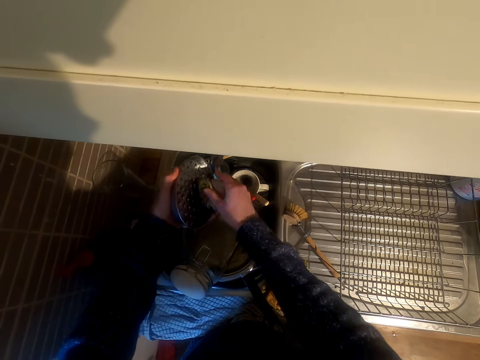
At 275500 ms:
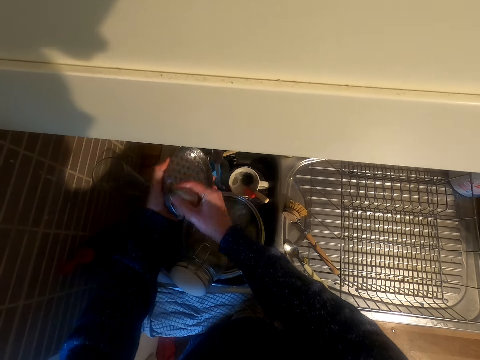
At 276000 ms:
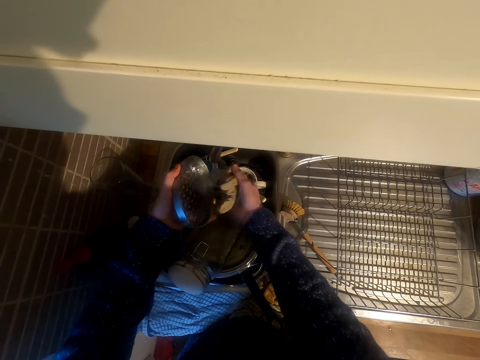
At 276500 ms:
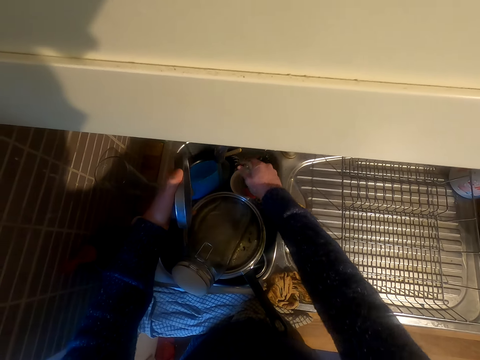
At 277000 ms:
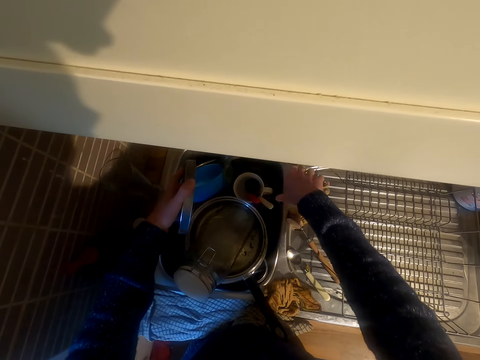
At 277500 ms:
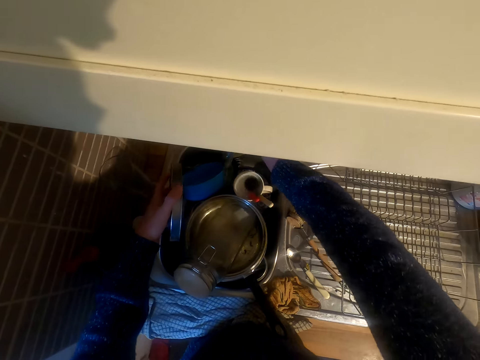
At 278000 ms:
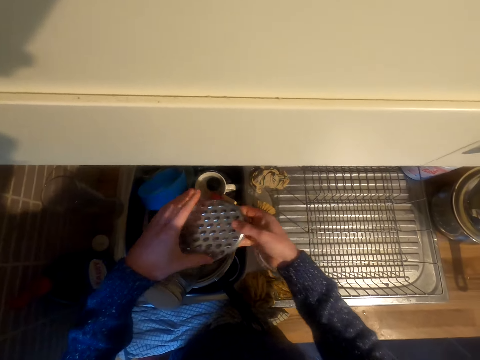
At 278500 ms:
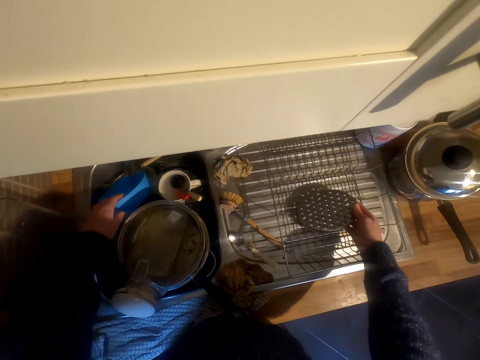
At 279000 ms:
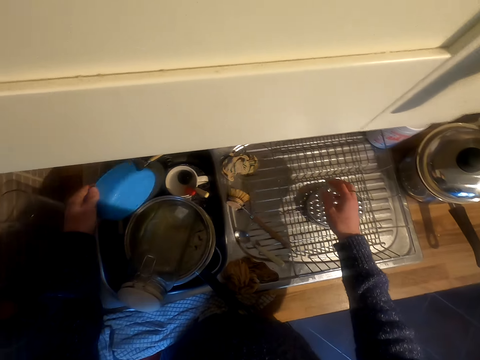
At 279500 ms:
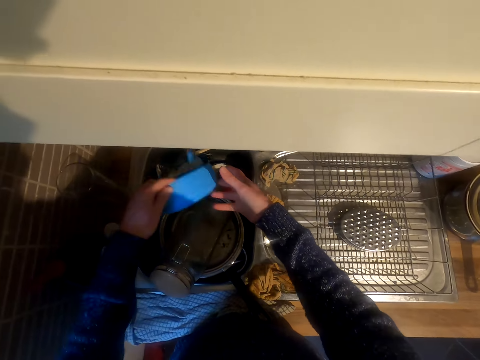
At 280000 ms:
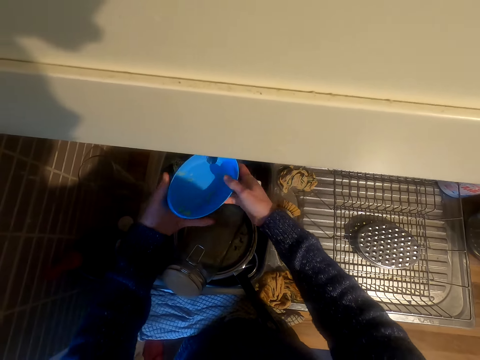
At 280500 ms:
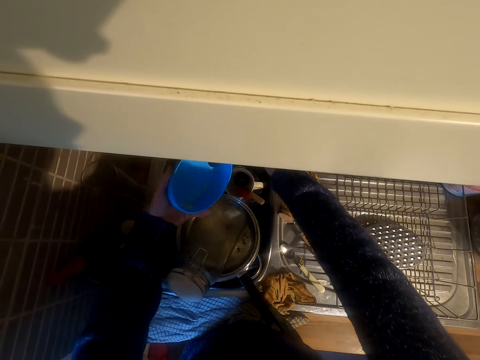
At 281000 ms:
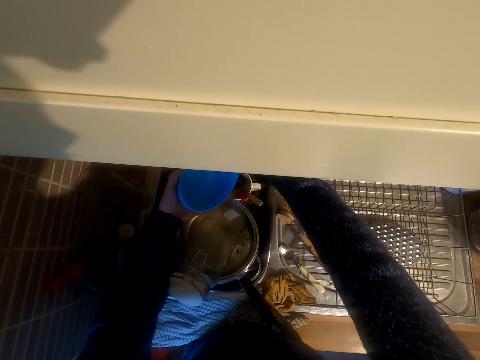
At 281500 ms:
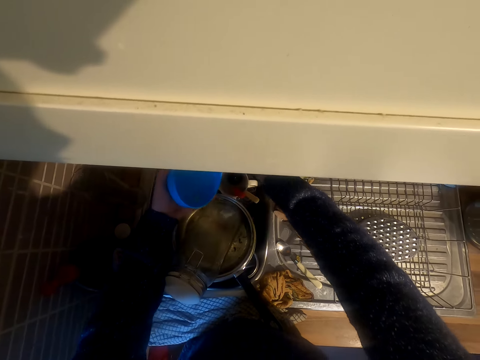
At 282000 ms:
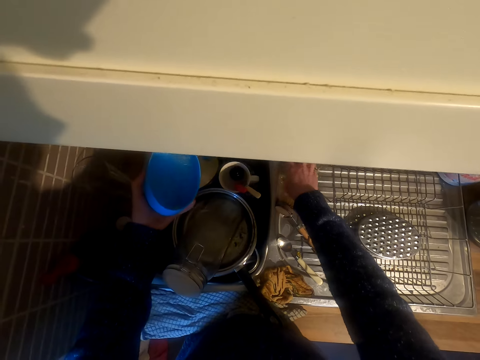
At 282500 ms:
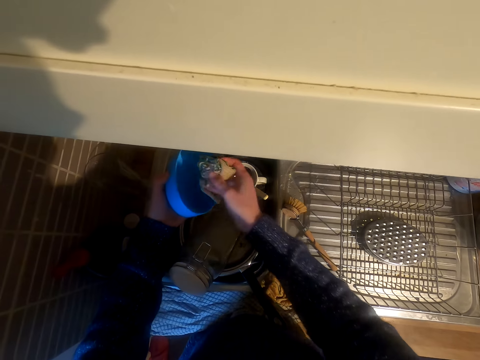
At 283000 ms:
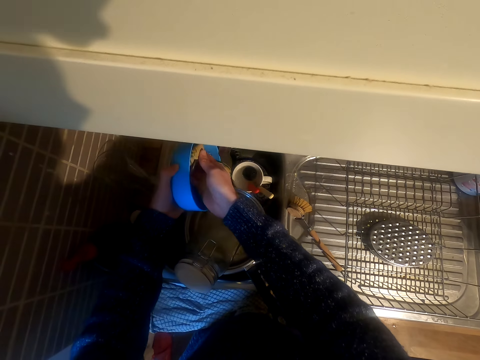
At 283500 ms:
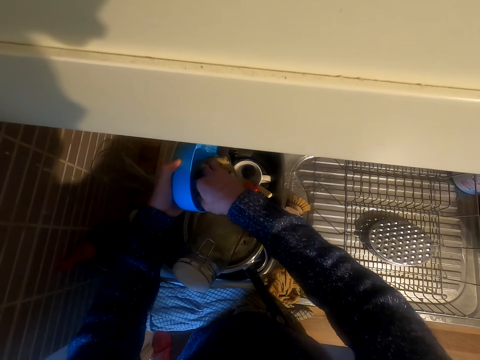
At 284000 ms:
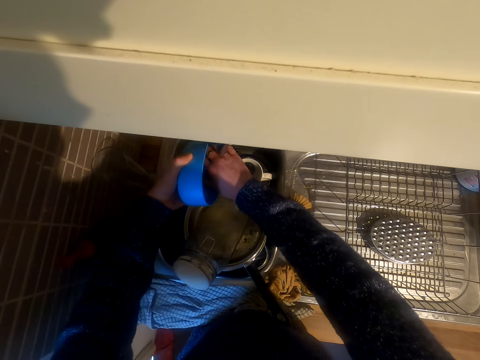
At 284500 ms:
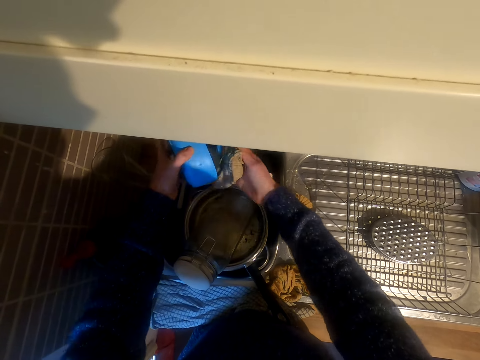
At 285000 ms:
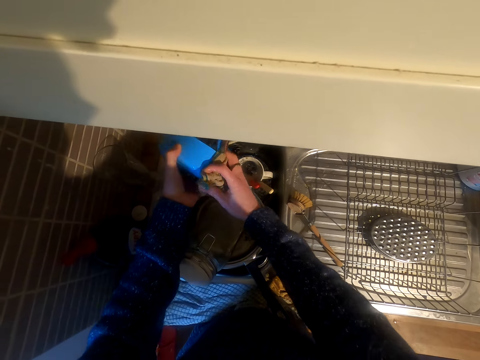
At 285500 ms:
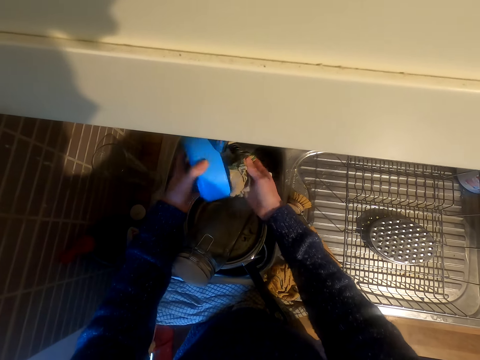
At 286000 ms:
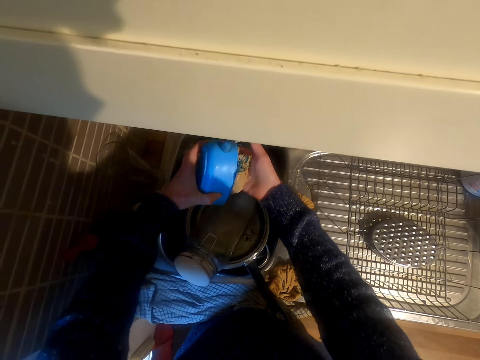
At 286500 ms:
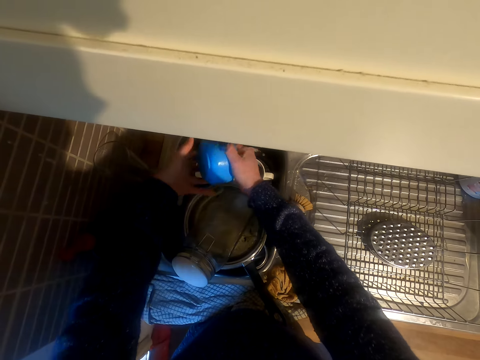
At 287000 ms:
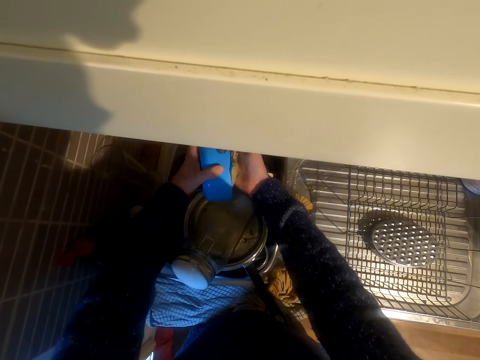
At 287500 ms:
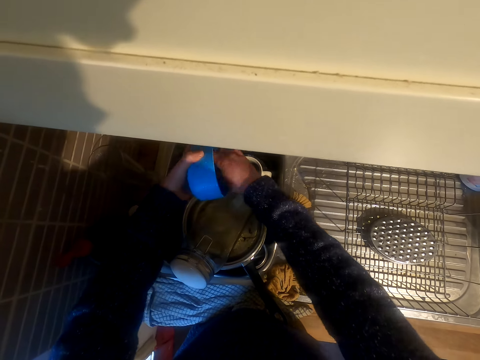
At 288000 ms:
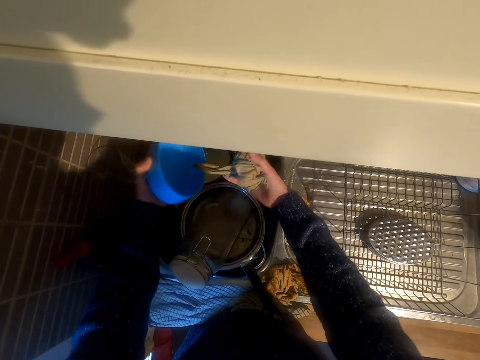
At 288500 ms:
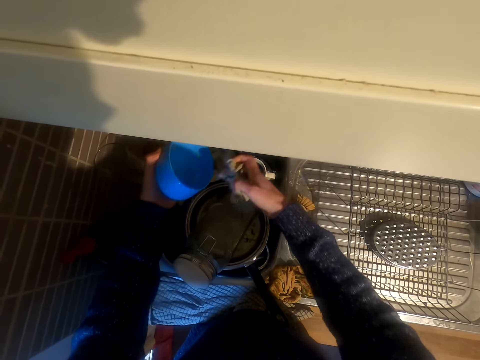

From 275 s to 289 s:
The camera wearer drops the washing towel. They close the water. They take the grater from the left hand. They put the grater on the sink surface. They take a container. They open the water. They take a washing sponge. They wash the container.

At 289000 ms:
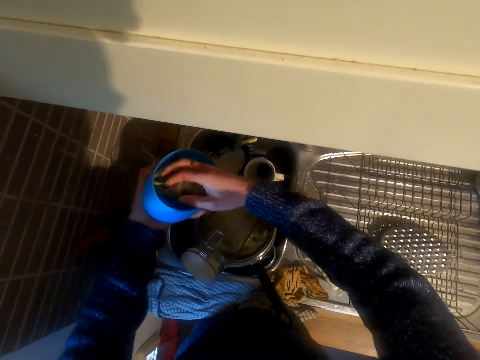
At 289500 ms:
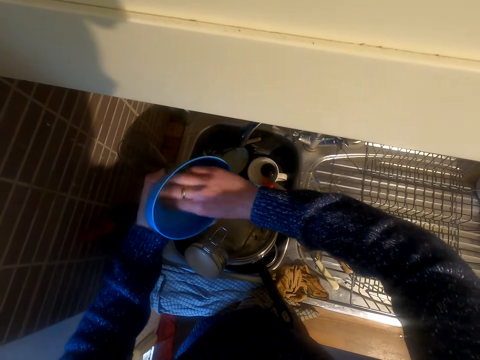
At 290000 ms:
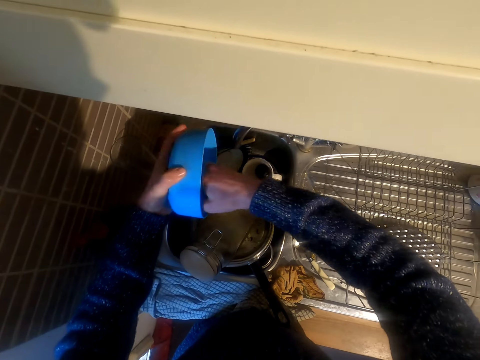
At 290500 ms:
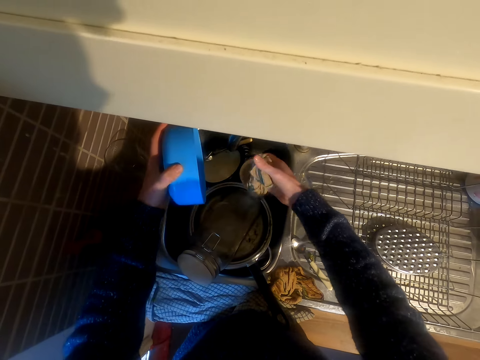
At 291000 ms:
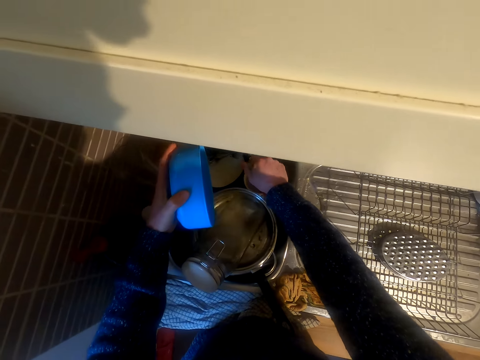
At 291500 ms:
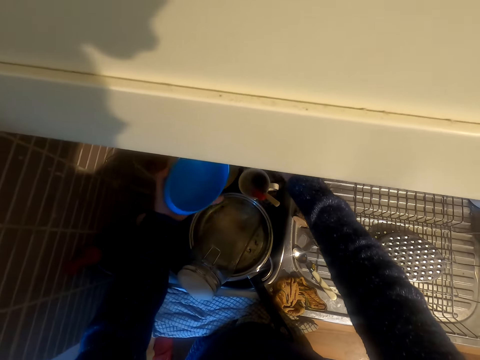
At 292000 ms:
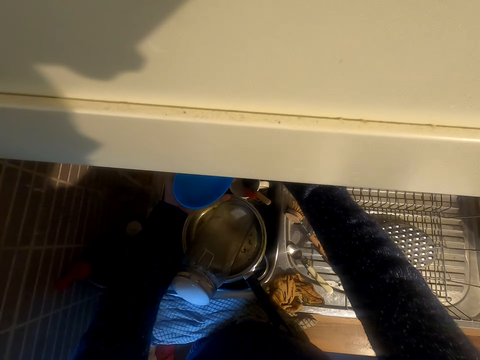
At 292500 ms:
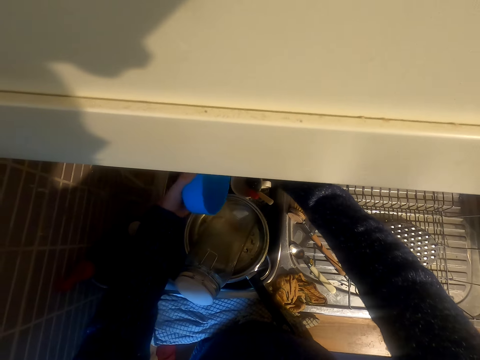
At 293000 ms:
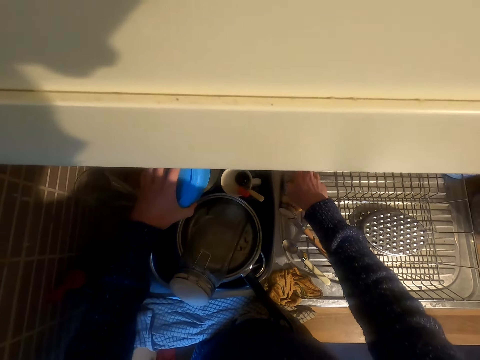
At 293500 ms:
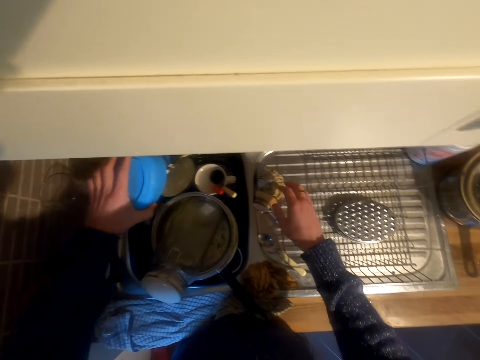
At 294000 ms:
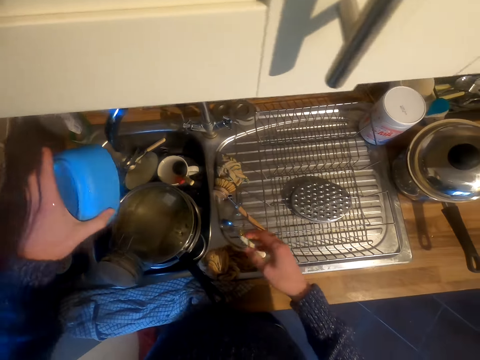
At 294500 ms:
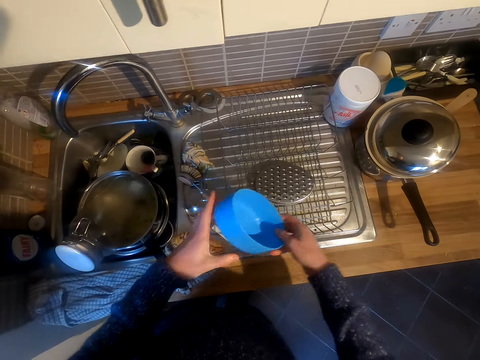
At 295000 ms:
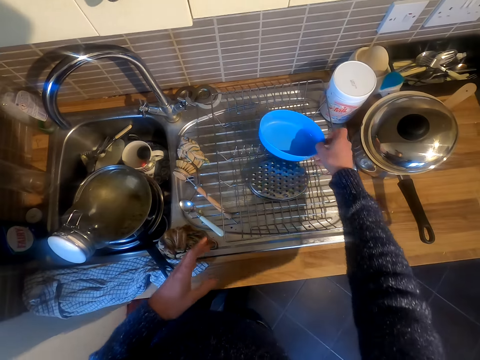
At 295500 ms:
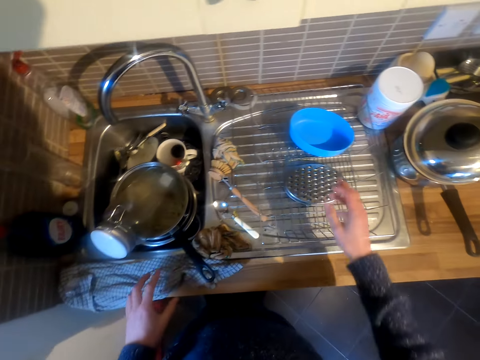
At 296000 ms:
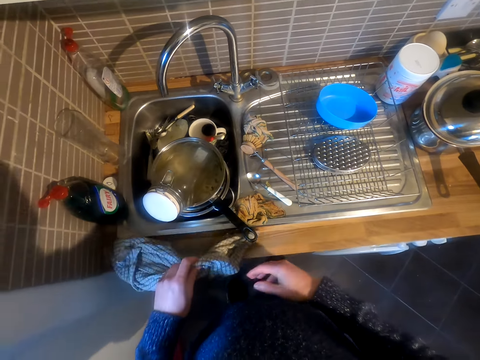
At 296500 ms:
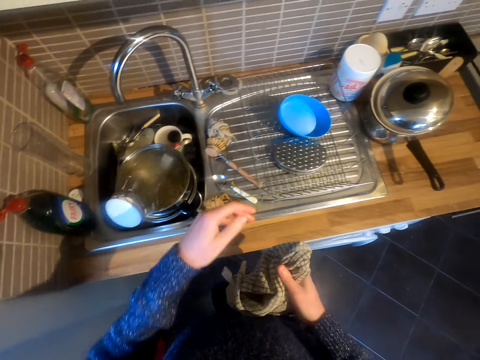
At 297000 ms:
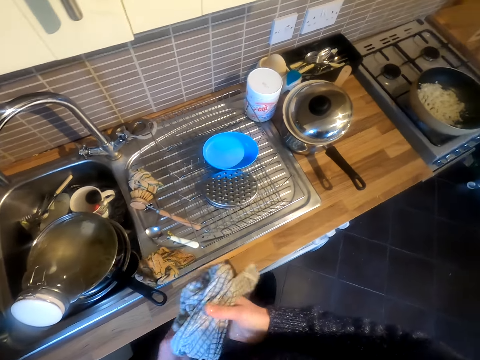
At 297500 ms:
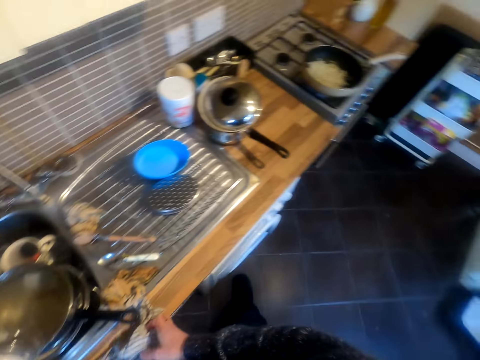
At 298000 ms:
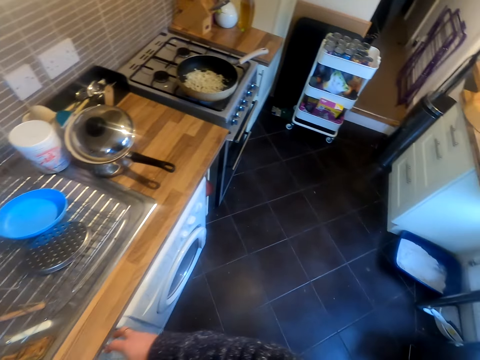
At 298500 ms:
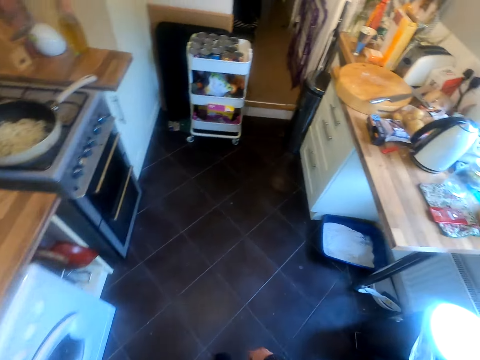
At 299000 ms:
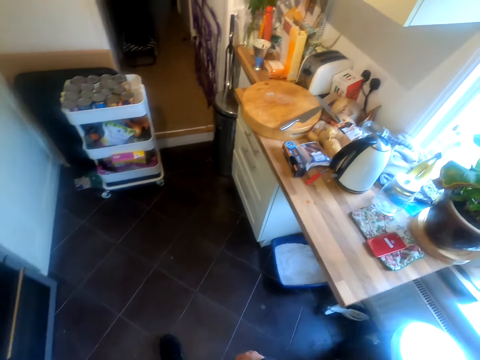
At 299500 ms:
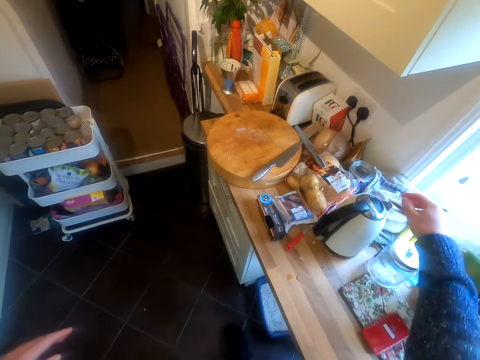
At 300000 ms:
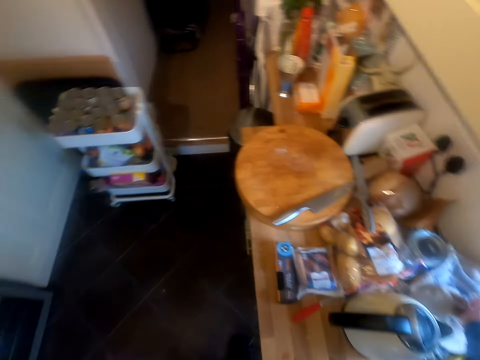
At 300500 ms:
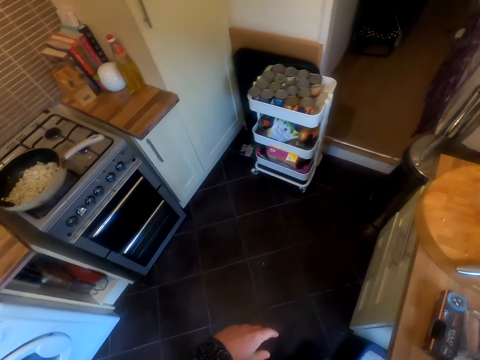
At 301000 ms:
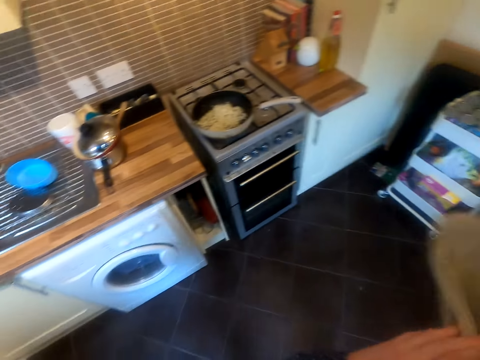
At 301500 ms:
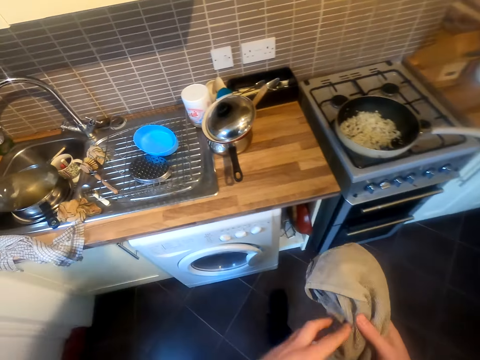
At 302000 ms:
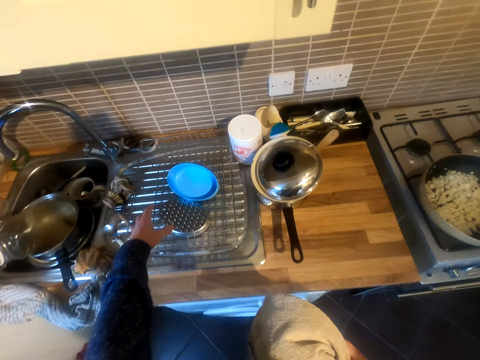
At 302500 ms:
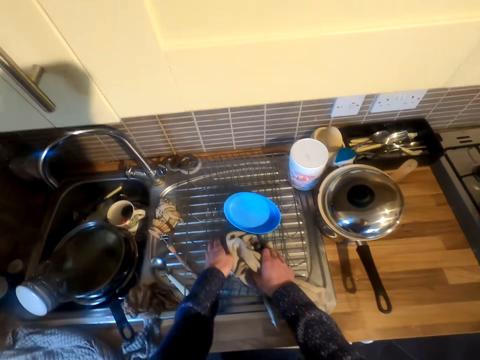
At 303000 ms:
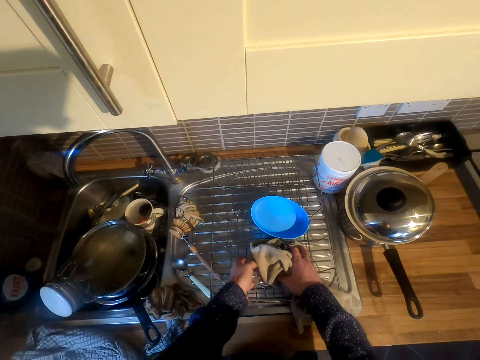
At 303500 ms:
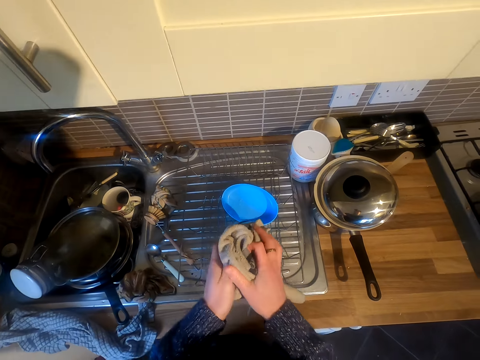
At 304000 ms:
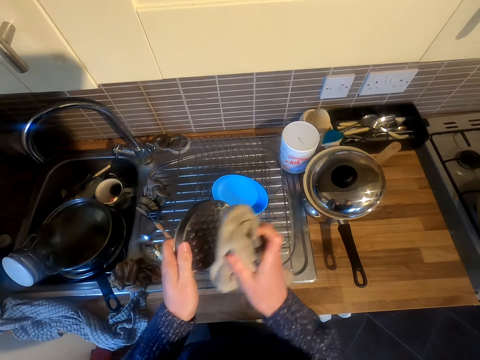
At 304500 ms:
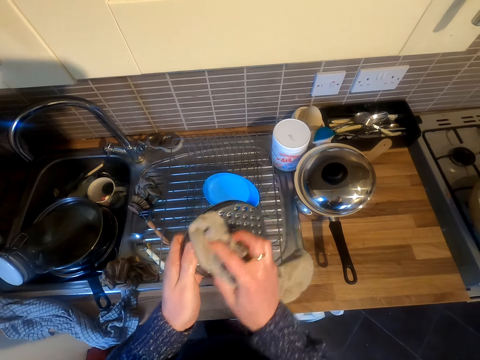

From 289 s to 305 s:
The camera wearer squeezes the washing sponge or dish washing cloth. They put the washing sponge on the sink surface. They take the container. They put the dish washing cloth on the dish drainer. They put the container on the sink surface. They pick up a drying towel or fabric. They hold the fabric on the hands. They put the fabric on the surface. They walk in the kitchen. They take the fabric. They move in the kitchen. They fold the fabric on the hands. They take the grater. They wipe the grater.
